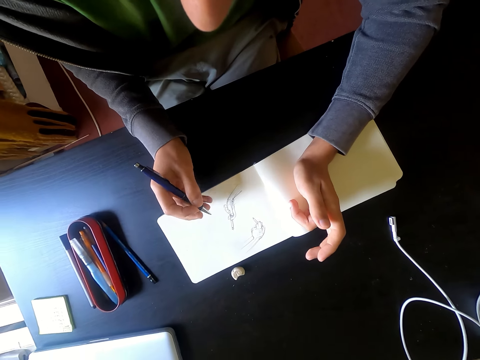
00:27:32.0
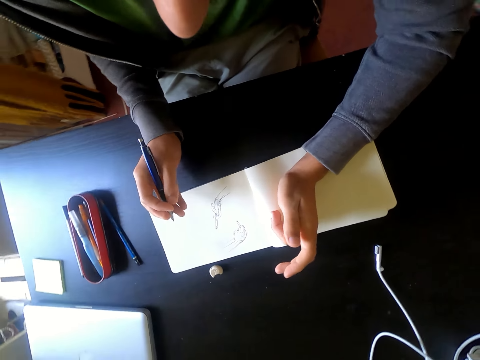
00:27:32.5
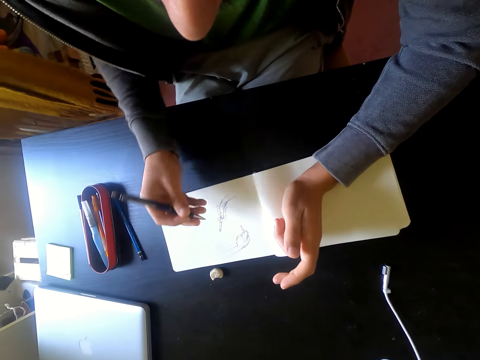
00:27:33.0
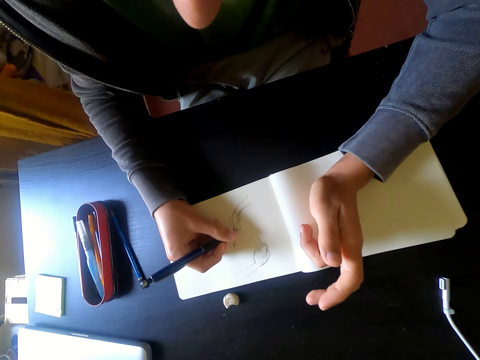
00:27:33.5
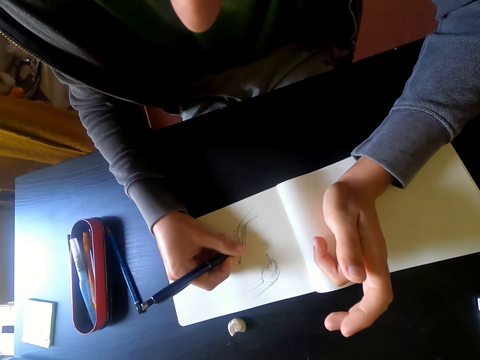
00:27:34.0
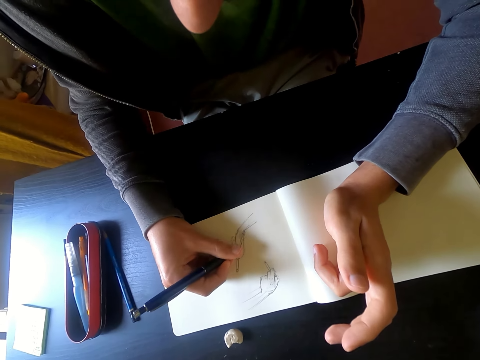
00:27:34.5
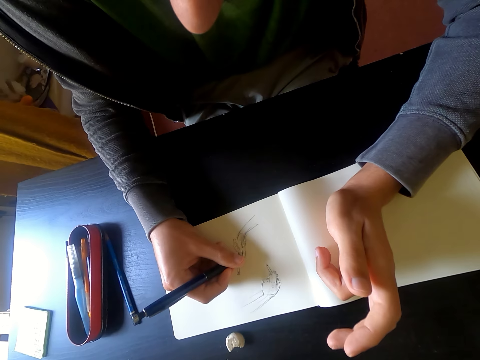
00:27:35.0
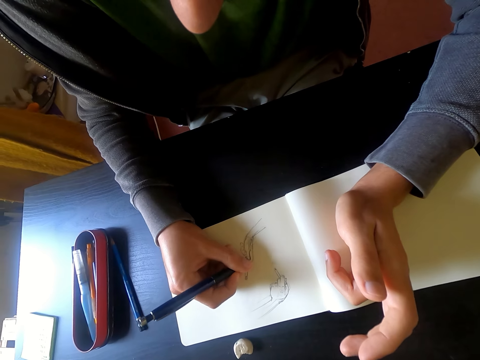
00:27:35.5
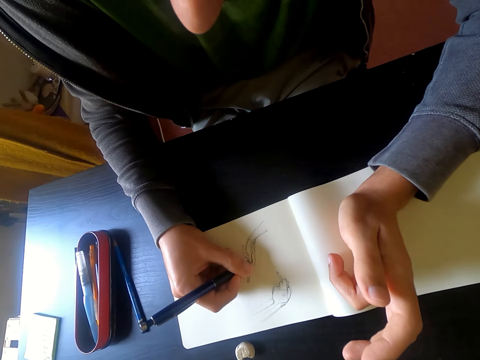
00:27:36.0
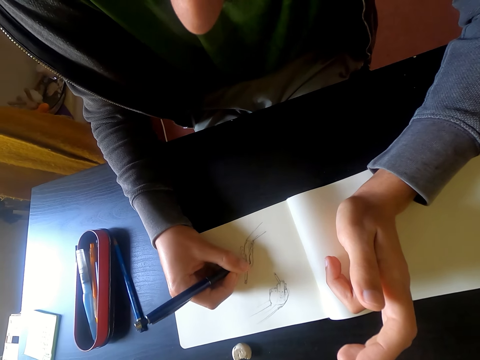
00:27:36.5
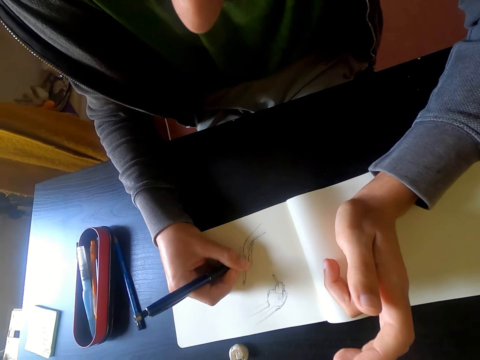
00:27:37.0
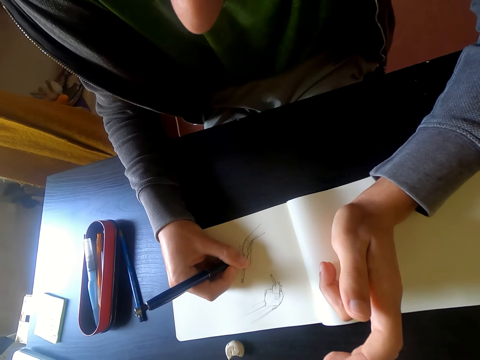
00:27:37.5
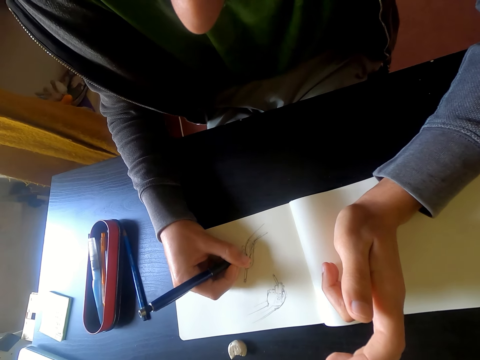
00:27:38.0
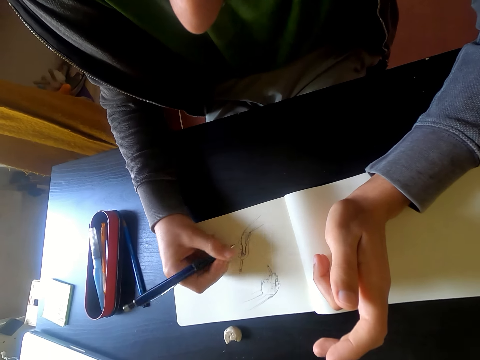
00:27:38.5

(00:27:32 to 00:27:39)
The camera wearer holds a pen with his right hand. He draws a picture on the piece of paper with the pen.

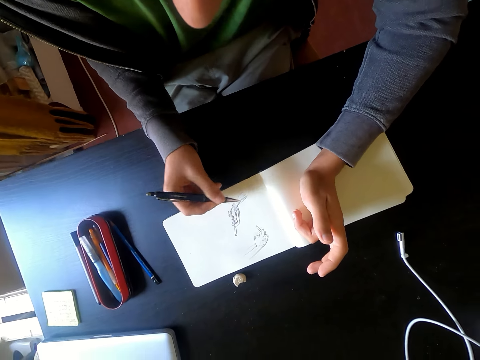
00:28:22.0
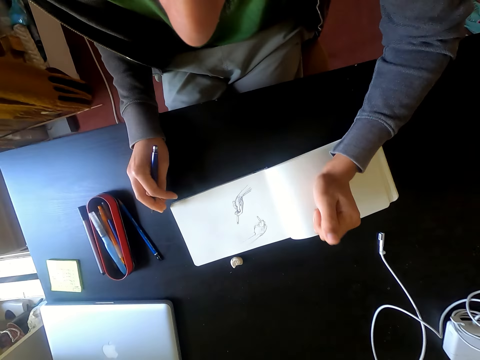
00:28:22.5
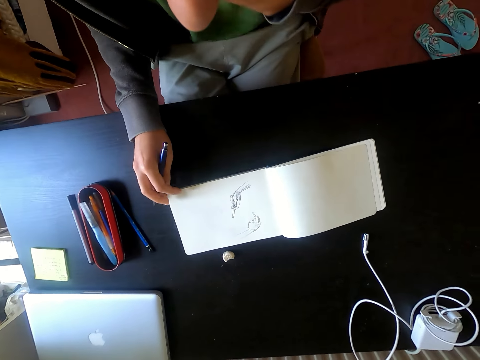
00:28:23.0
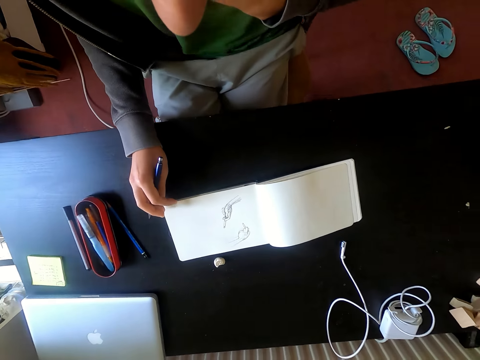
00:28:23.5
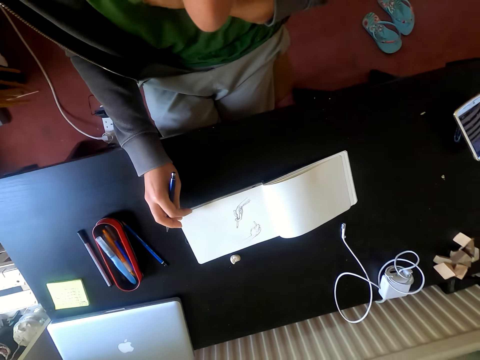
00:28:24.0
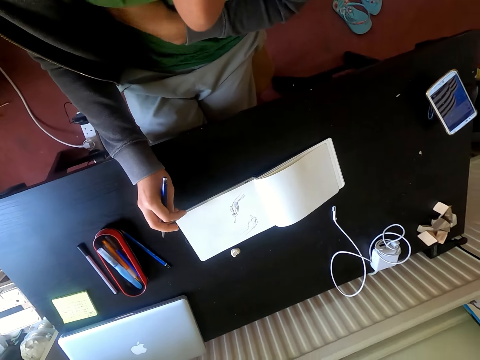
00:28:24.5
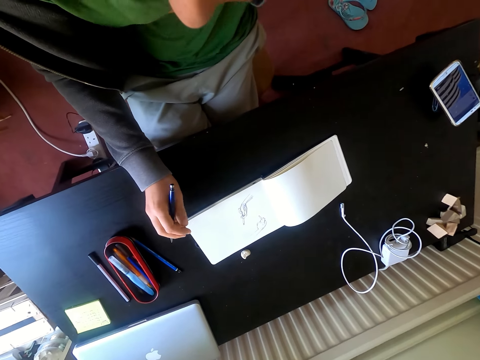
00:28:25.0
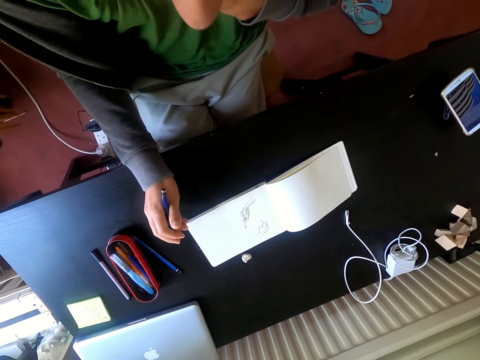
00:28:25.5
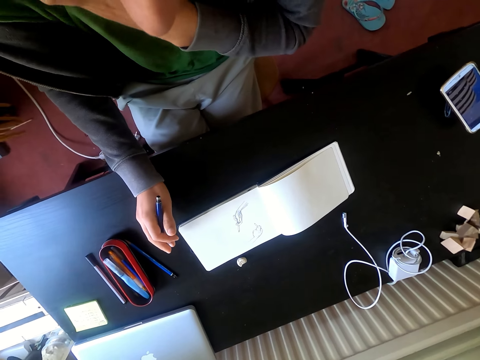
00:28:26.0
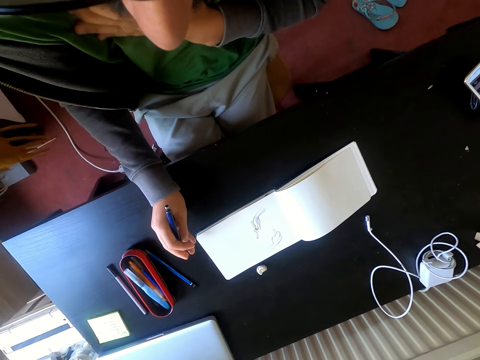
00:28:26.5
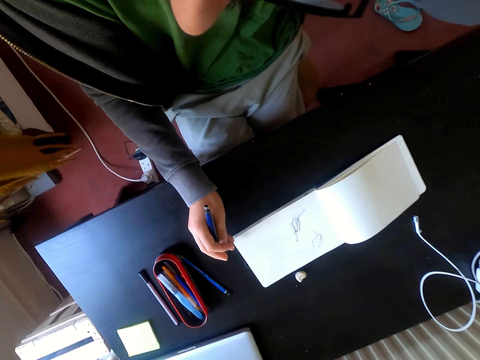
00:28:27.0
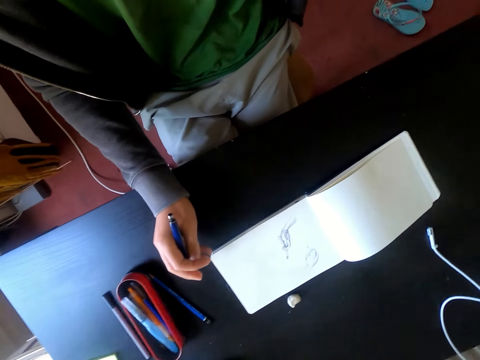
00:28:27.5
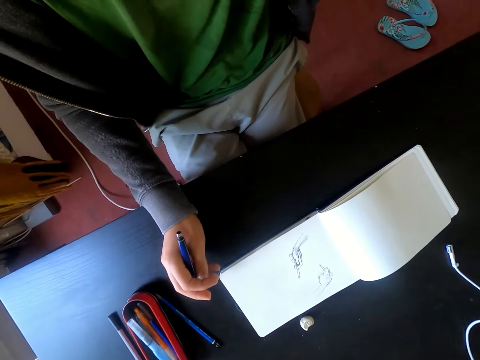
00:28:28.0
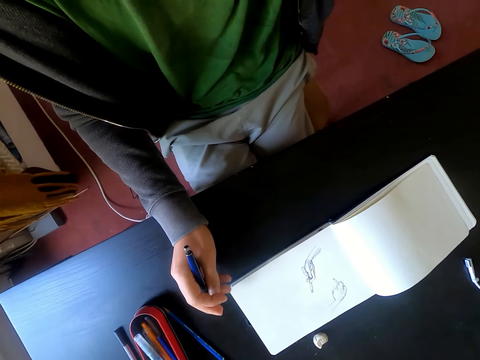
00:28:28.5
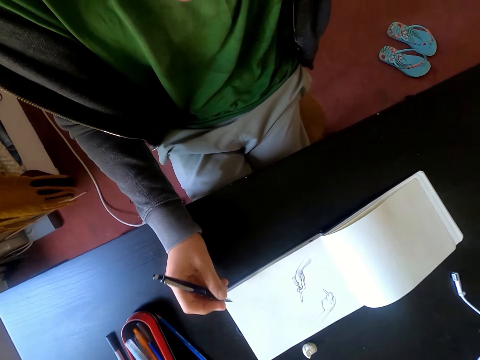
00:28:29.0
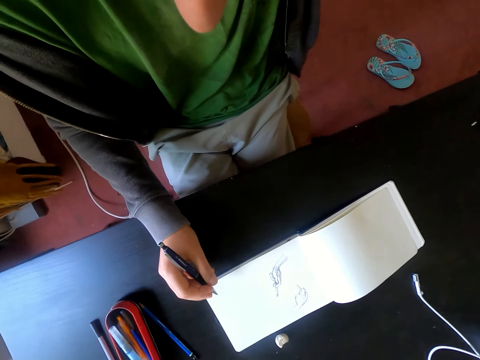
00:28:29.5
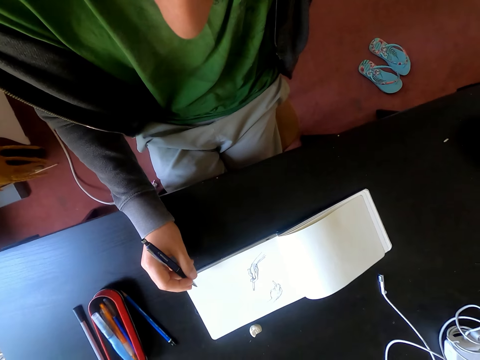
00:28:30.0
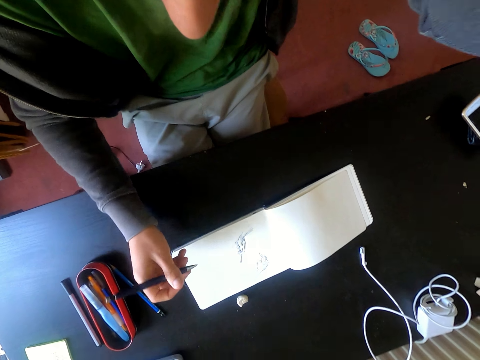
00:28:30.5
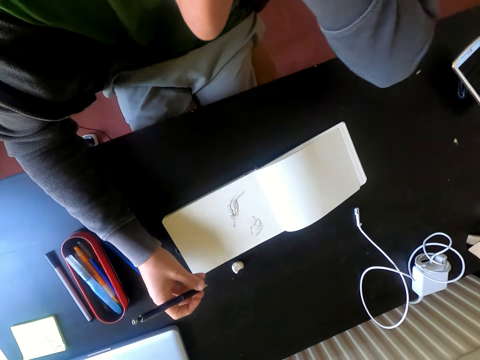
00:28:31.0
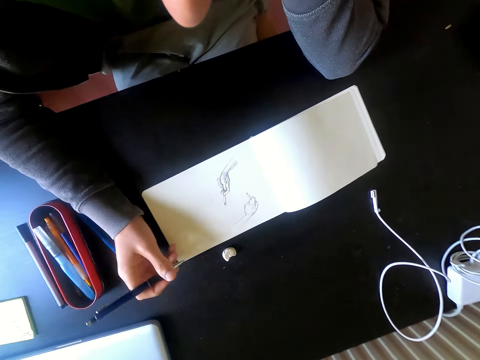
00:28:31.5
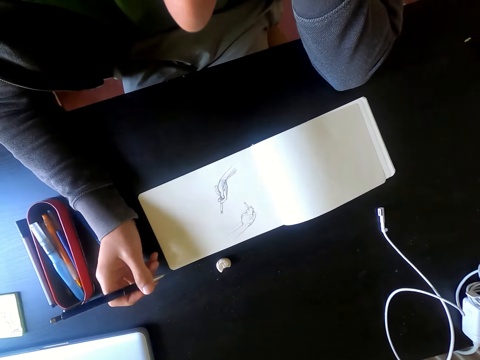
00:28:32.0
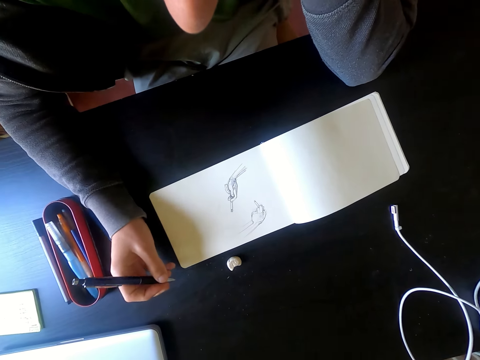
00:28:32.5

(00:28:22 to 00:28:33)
The camera wearer holds a pen with his right hand. He rubs his chest with his hand. He looks at the drawing book.

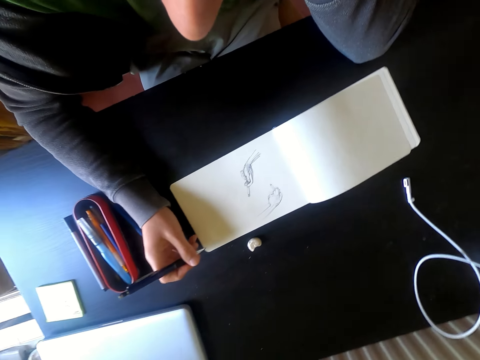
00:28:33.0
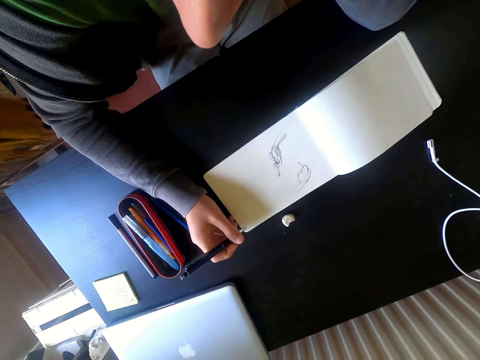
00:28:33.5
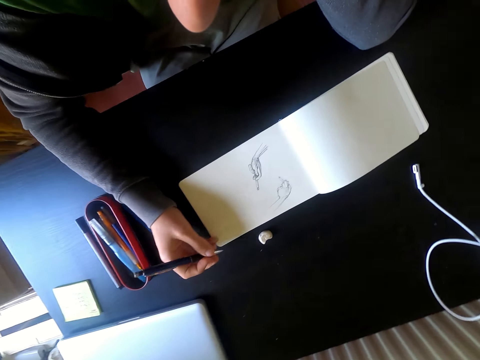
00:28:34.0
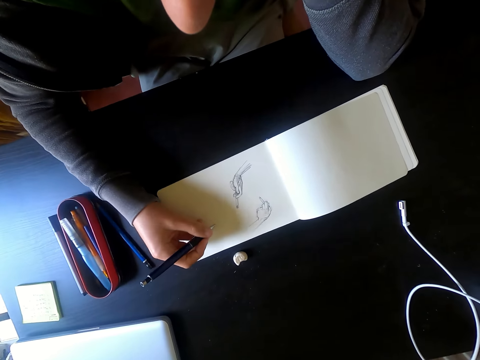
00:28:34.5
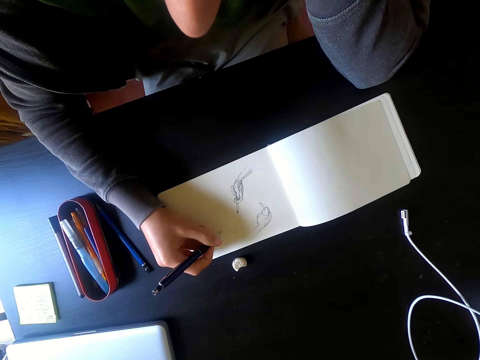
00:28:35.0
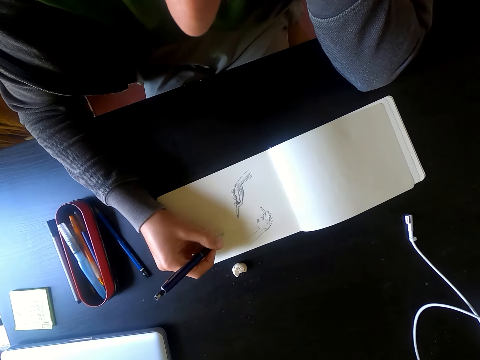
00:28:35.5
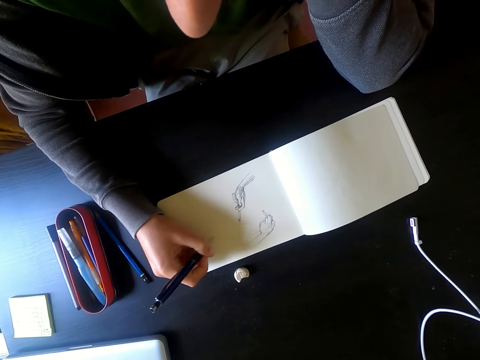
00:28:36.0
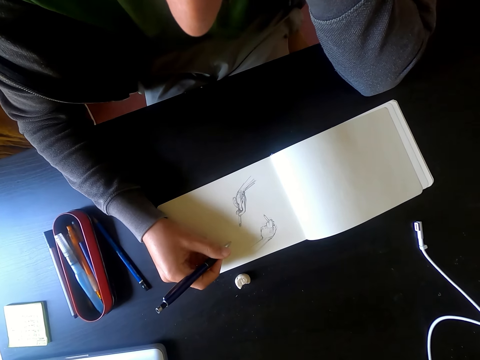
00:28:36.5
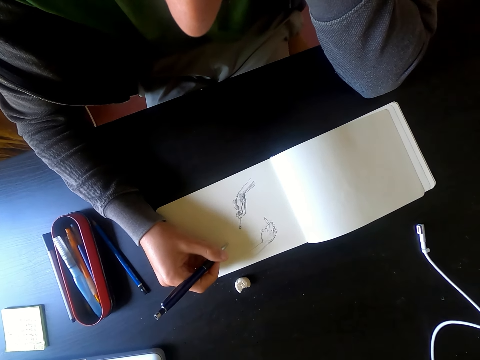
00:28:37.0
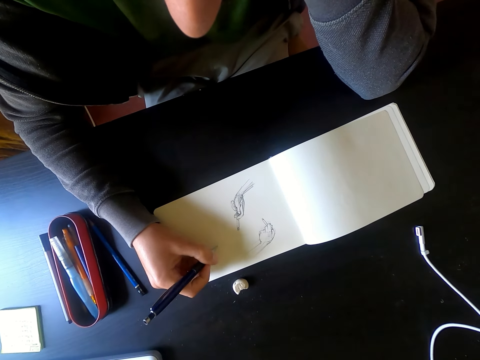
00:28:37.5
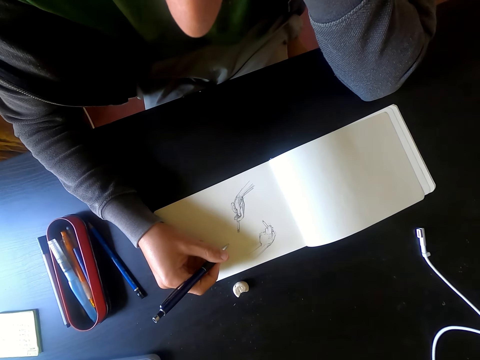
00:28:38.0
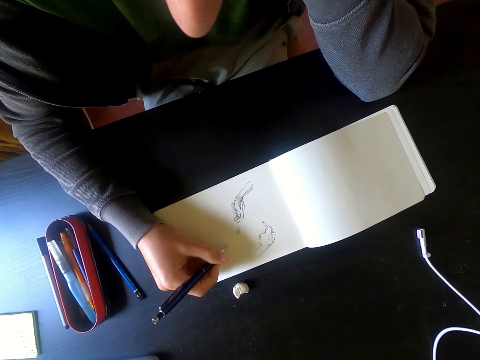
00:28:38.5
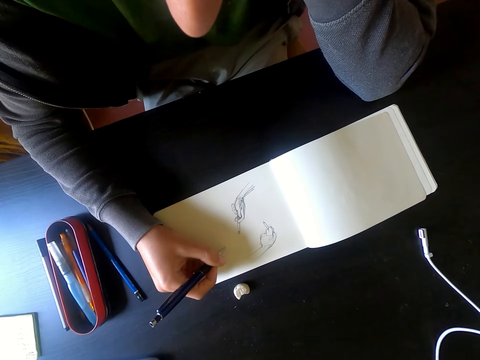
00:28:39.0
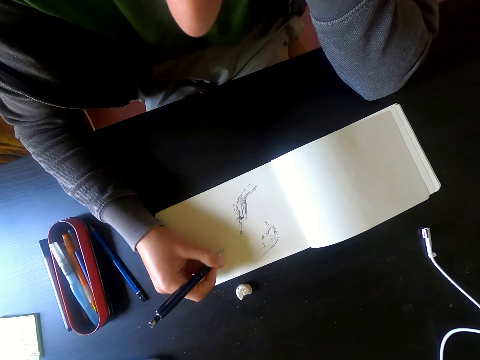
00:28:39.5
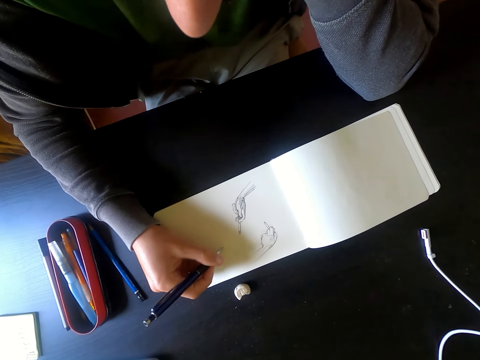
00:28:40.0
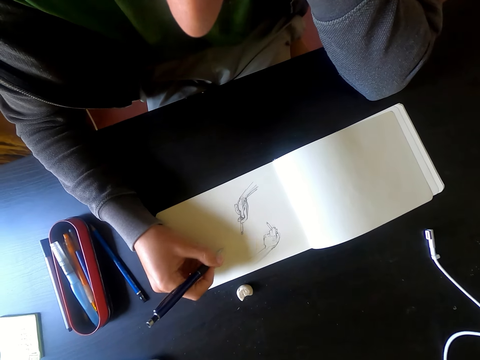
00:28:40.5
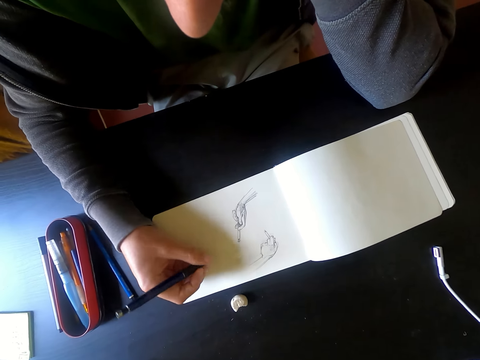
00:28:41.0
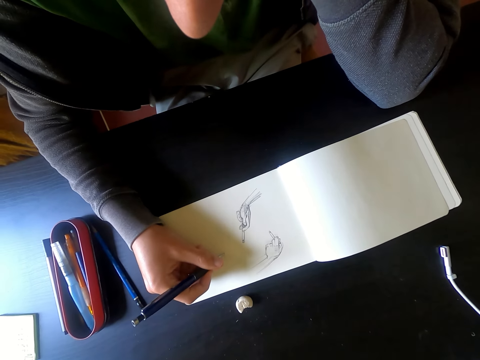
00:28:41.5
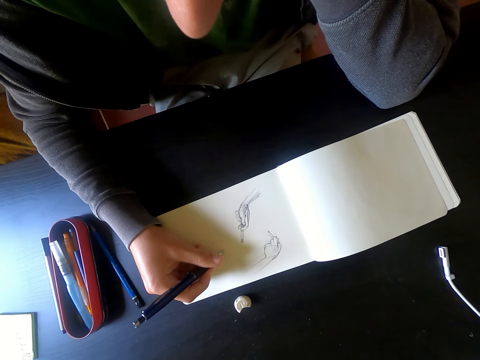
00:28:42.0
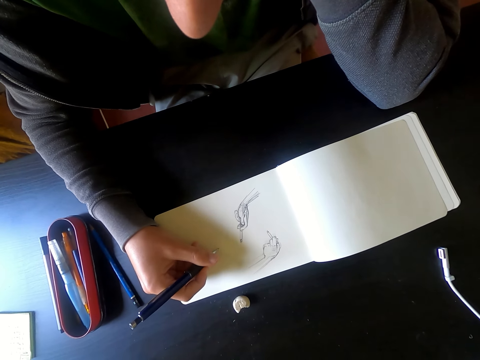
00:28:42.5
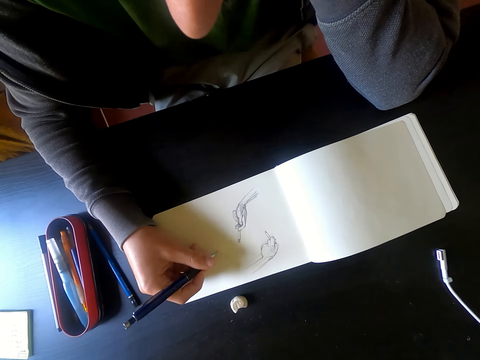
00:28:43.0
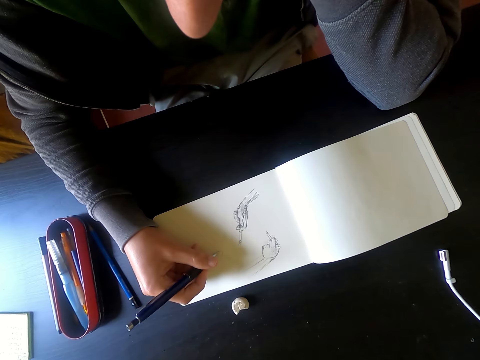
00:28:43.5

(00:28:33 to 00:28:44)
The camera wearer draws a picture on the piece of paper with a pen.
